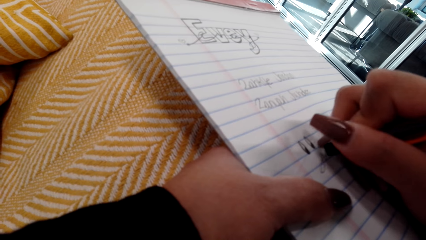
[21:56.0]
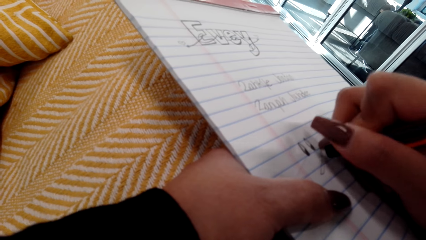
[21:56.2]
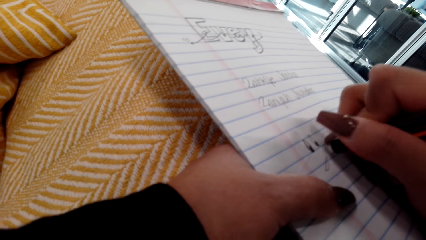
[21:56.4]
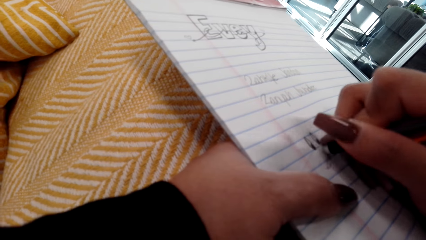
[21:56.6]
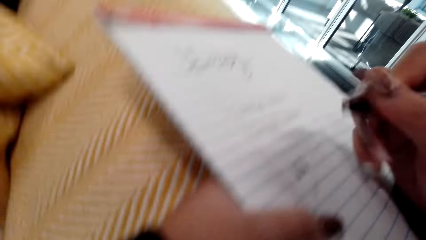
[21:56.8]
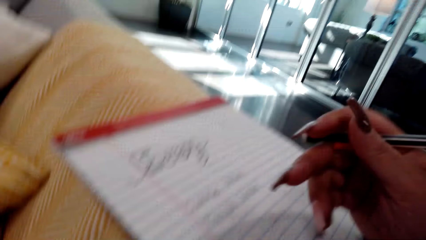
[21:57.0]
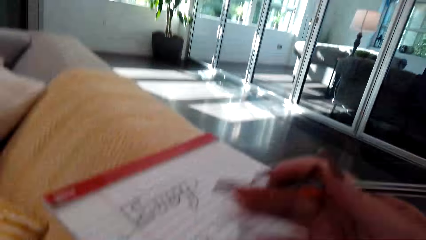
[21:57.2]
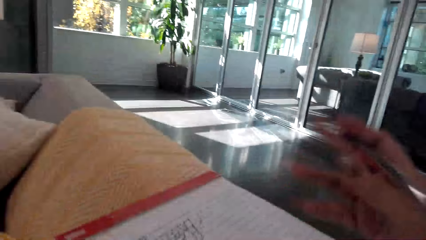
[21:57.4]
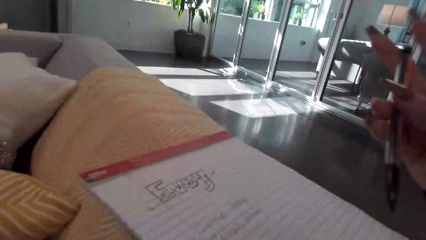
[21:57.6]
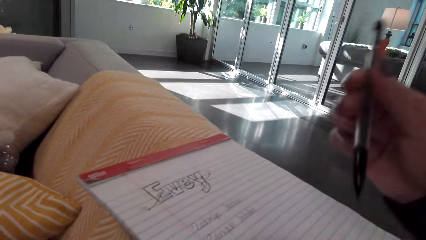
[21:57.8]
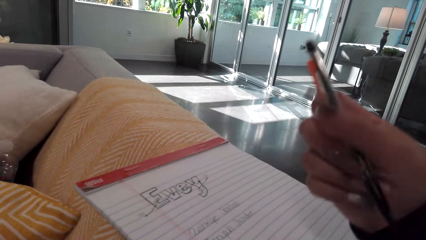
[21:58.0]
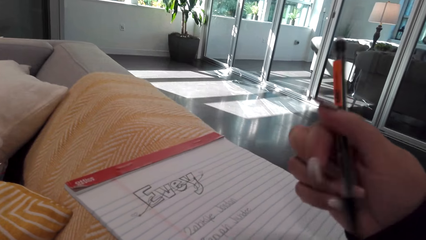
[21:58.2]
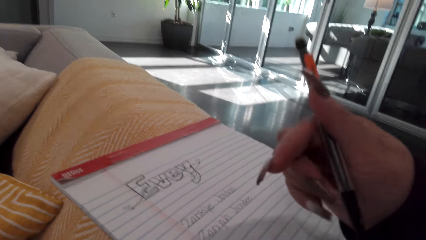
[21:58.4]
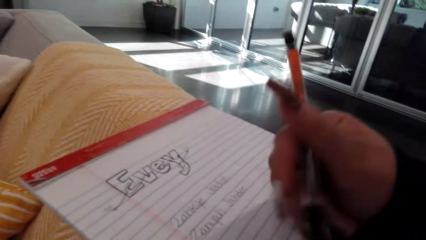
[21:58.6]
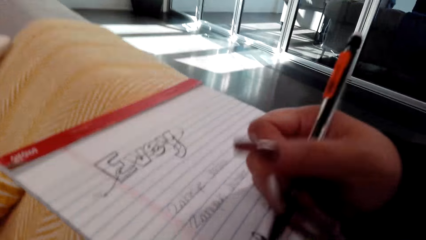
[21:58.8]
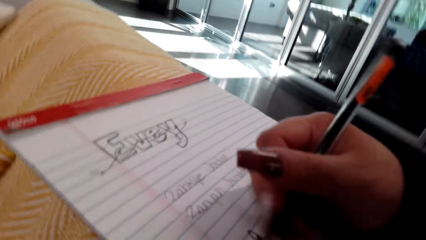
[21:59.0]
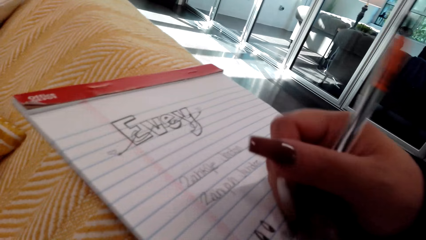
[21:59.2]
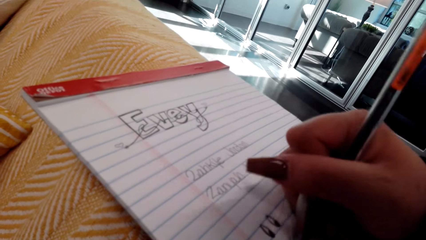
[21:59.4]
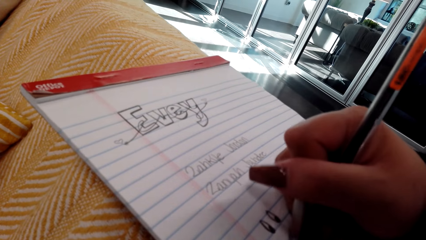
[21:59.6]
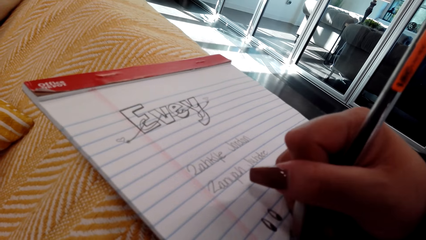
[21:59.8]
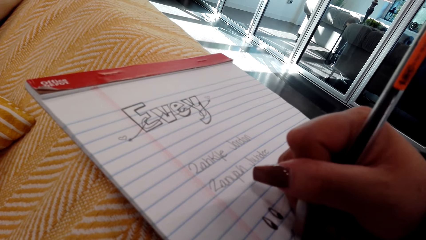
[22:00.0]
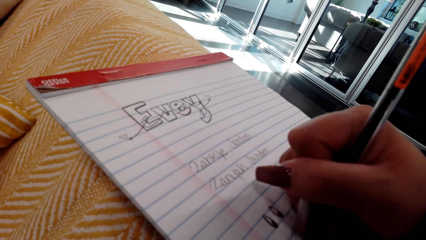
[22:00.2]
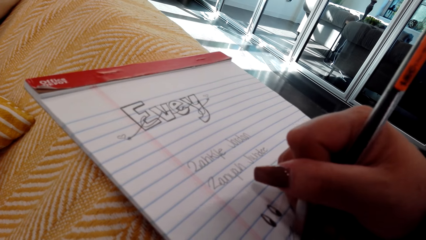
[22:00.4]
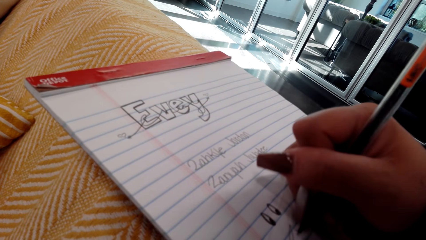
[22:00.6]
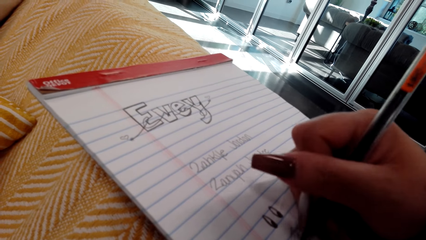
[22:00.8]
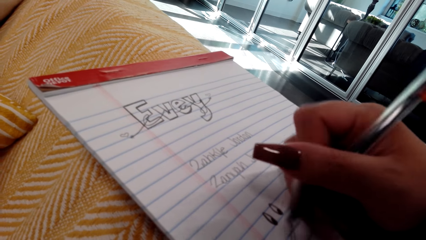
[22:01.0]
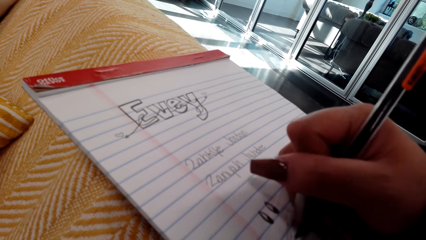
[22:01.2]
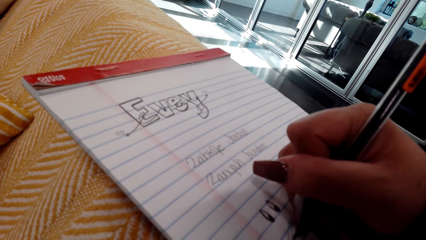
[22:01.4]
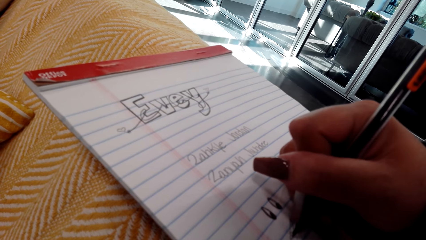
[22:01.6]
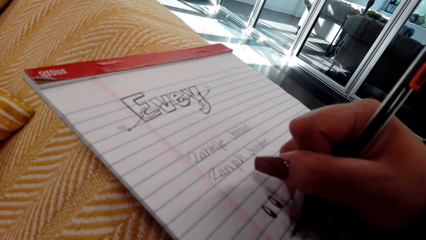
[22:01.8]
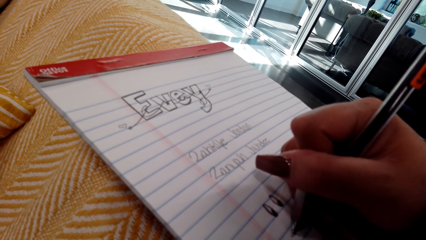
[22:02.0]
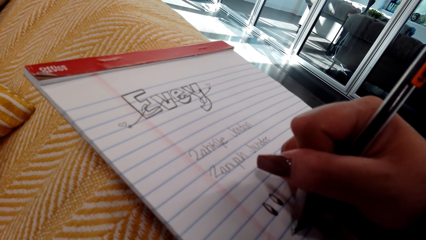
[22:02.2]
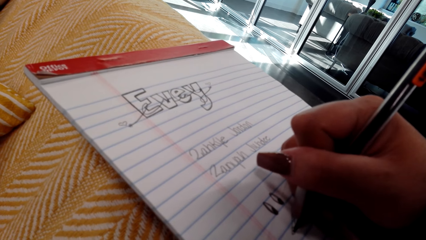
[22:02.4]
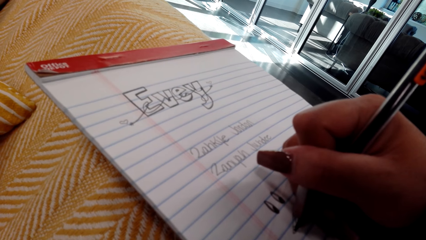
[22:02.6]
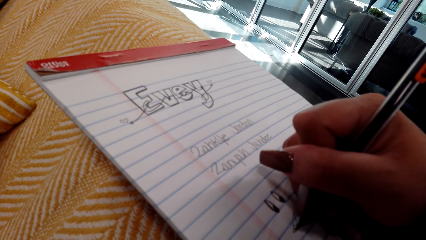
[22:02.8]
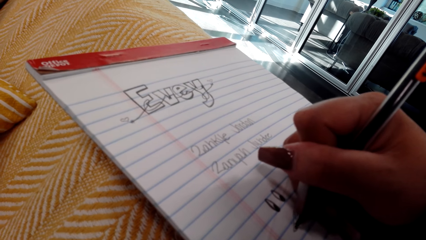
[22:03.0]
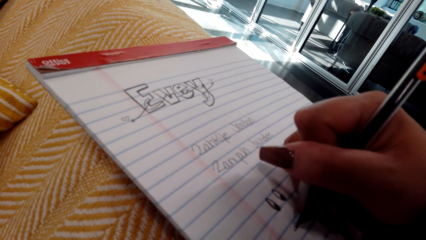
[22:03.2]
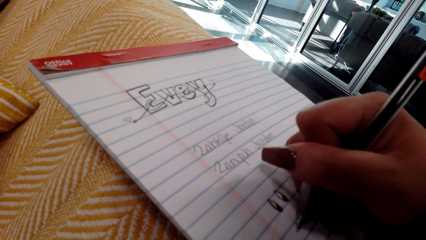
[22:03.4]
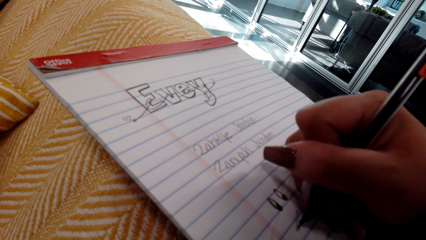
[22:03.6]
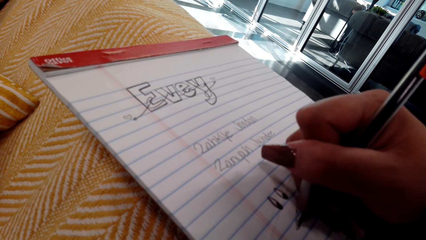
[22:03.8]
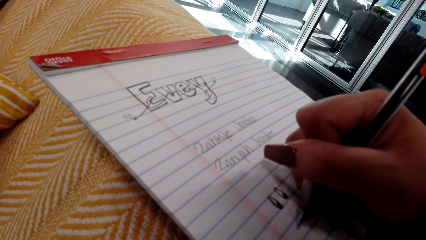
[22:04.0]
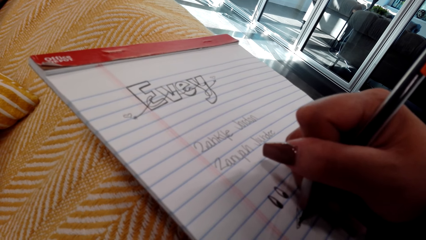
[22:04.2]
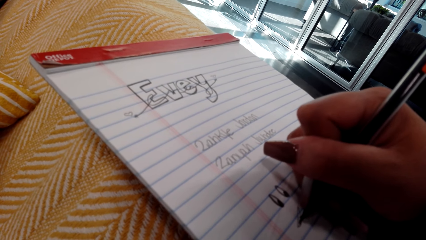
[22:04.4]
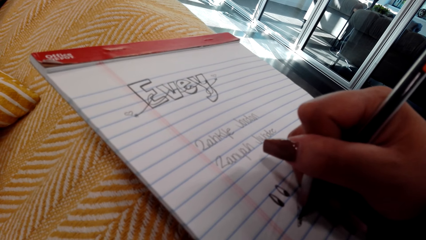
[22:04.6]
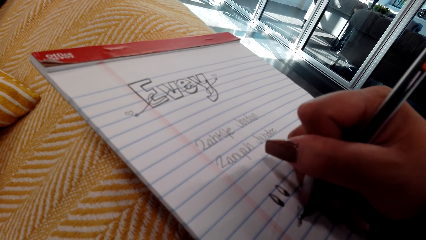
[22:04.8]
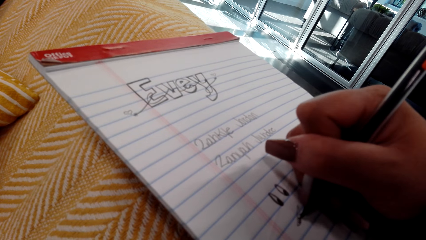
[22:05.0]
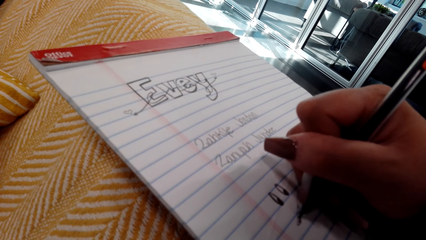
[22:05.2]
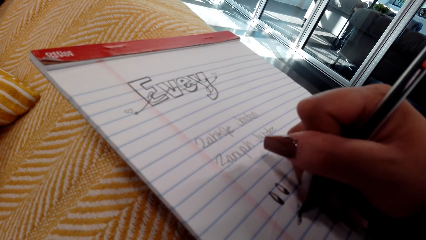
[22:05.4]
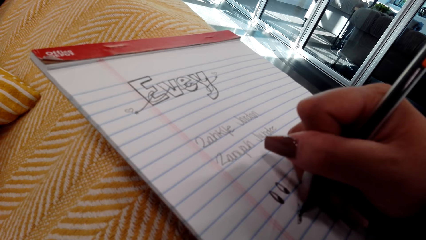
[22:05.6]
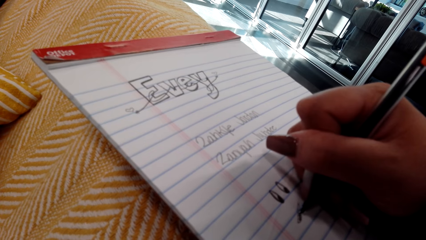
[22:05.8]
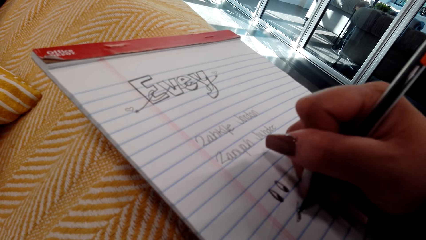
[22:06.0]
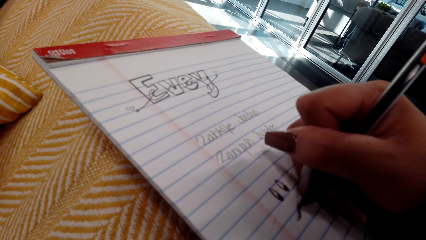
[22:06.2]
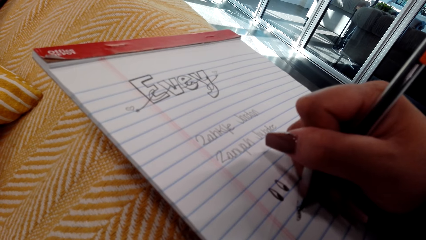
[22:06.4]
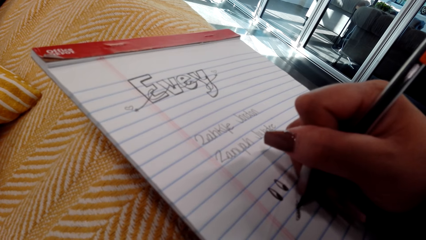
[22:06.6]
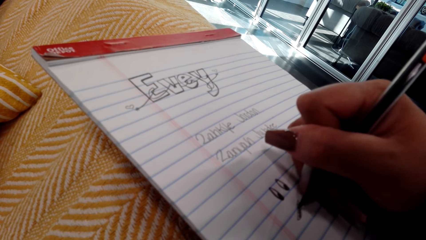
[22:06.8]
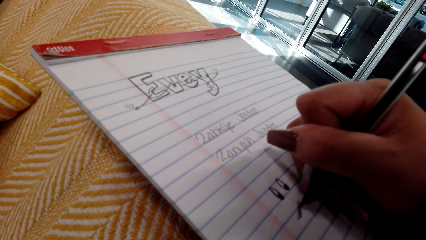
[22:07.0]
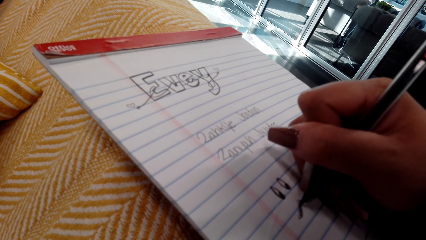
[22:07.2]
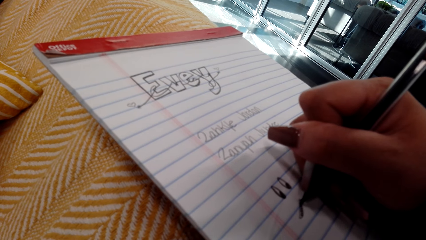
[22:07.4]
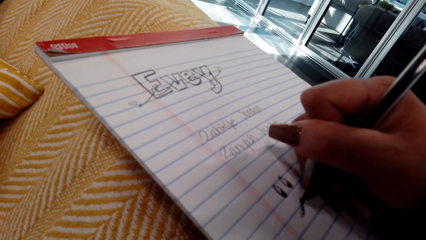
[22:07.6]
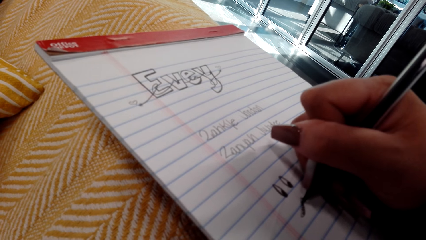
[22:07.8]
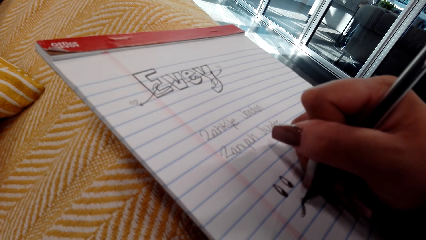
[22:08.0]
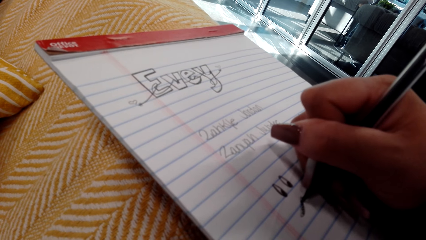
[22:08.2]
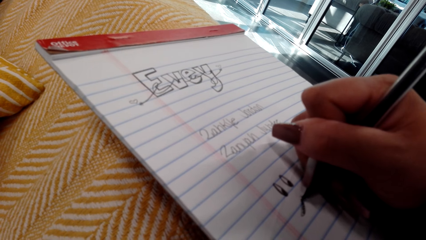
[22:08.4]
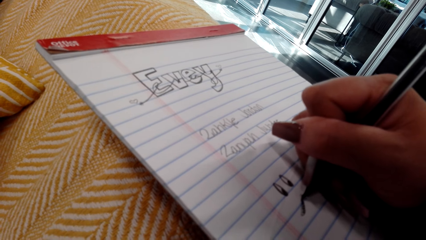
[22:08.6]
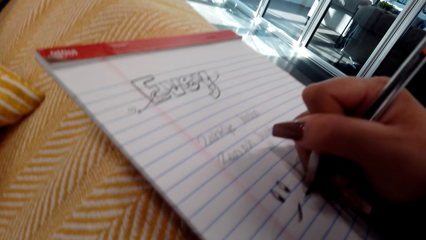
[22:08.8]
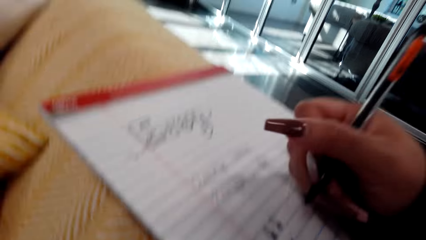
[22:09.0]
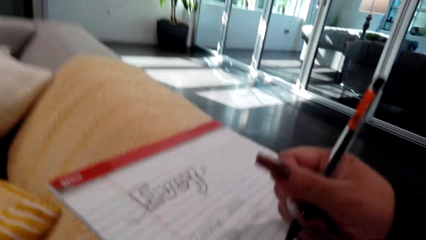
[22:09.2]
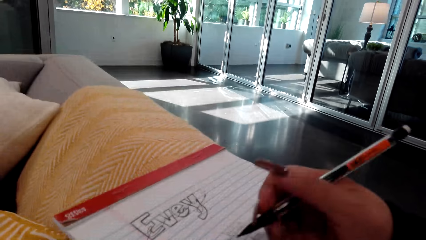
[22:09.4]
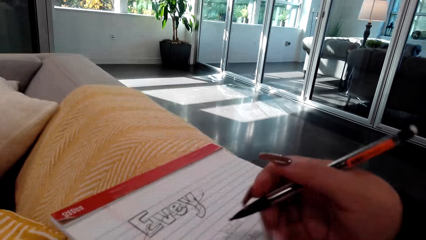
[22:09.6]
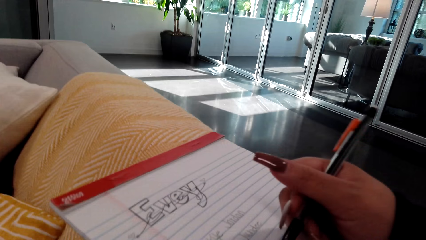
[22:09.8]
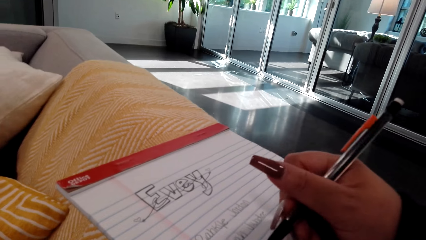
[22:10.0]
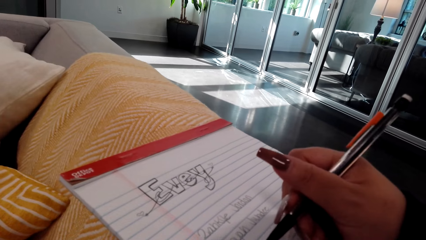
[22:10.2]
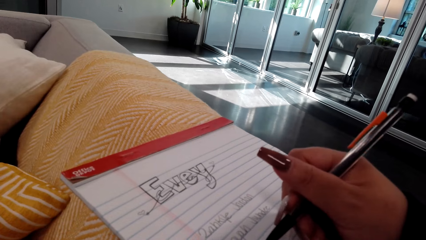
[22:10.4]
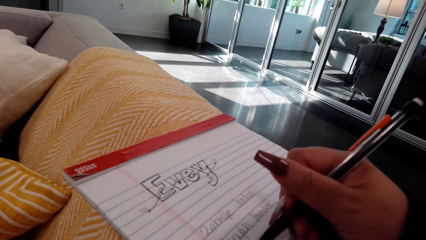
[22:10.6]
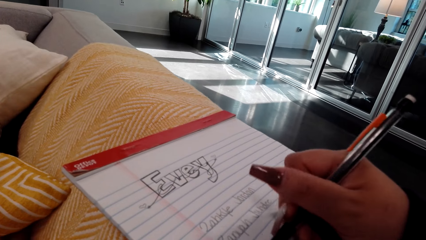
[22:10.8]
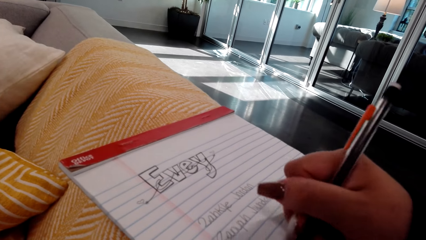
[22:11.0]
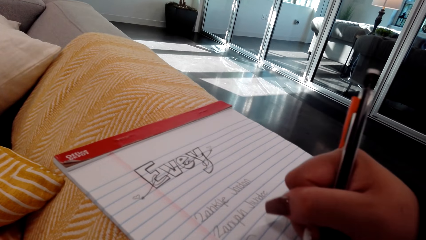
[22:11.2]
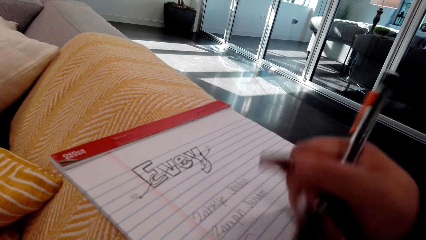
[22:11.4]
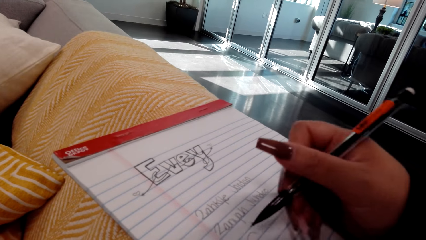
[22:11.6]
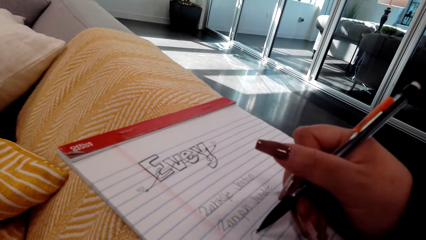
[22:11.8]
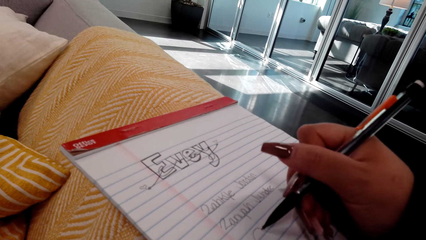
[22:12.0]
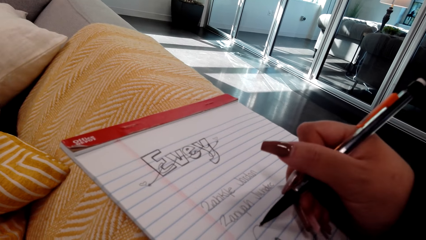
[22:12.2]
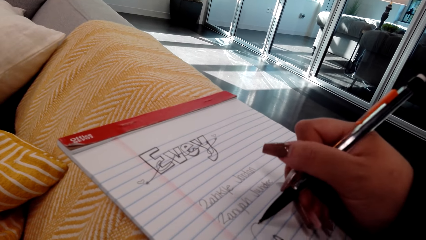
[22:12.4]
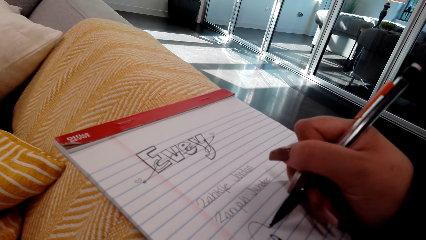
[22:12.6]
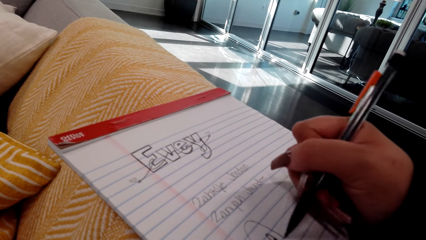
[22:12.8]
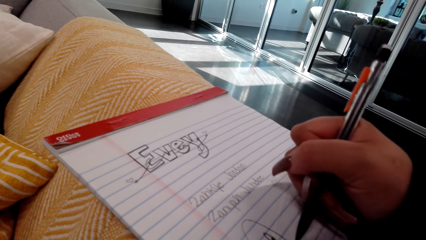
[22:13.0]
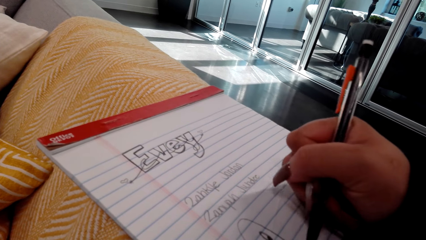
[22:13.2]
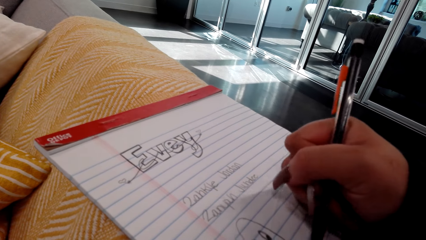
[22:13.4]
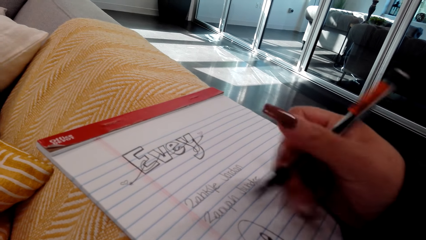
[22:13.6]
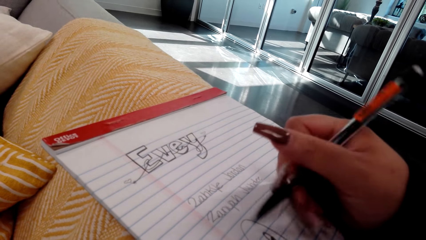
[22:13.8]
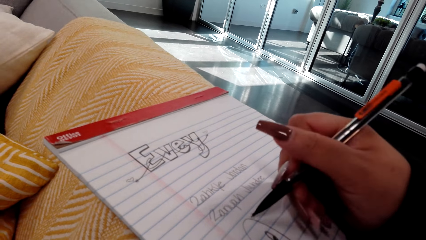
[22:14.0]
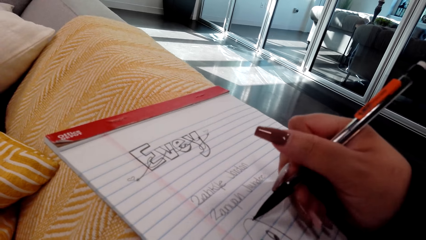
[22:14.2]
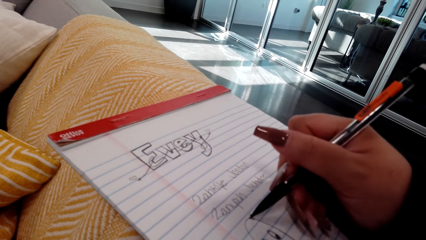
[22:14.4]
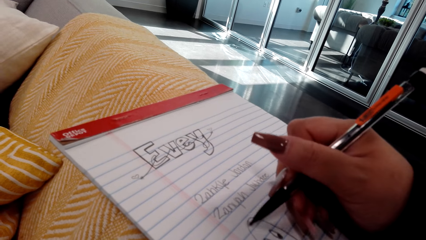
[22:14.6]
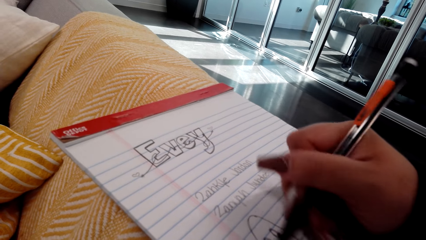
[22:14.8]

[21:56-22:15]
The camera wearer holds the pen. They draw on the book. They hold the pen. They draw on the book.
